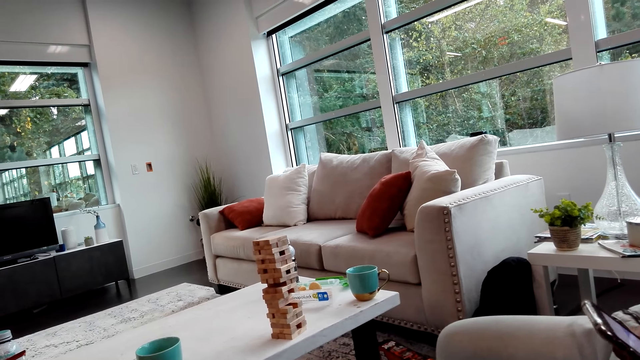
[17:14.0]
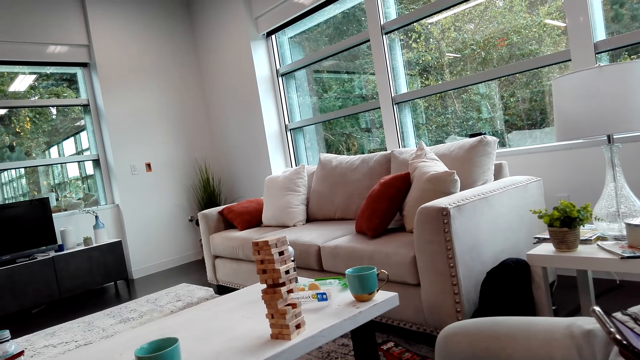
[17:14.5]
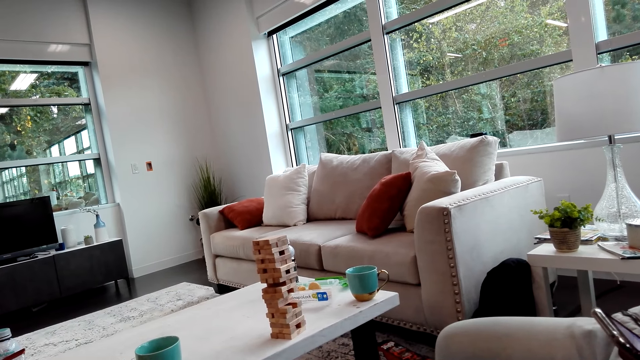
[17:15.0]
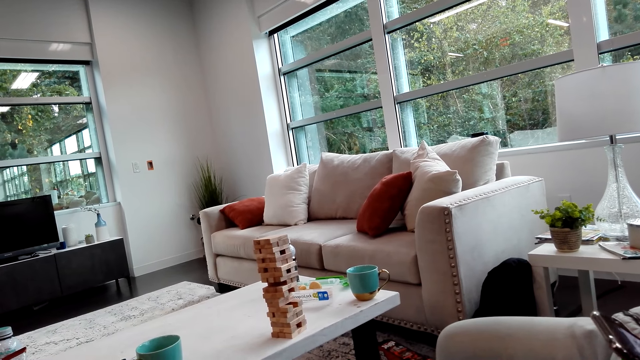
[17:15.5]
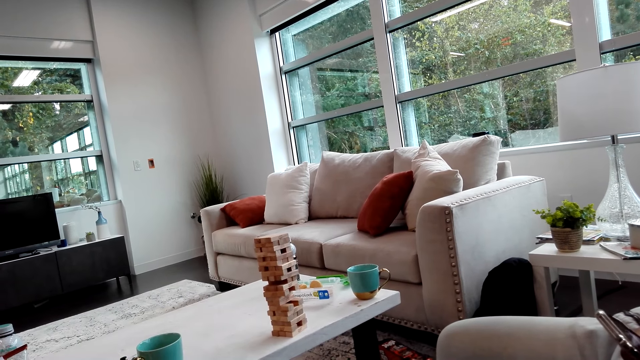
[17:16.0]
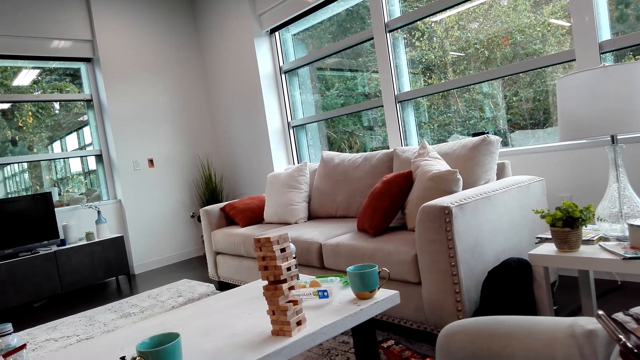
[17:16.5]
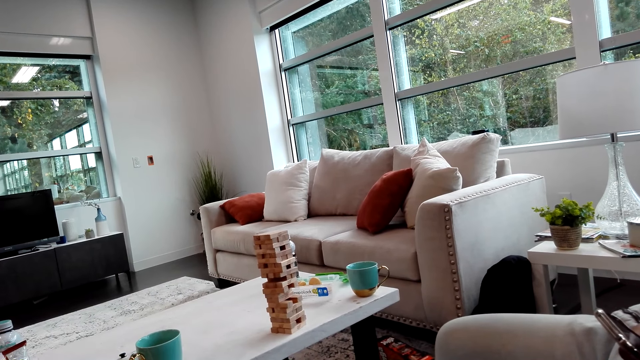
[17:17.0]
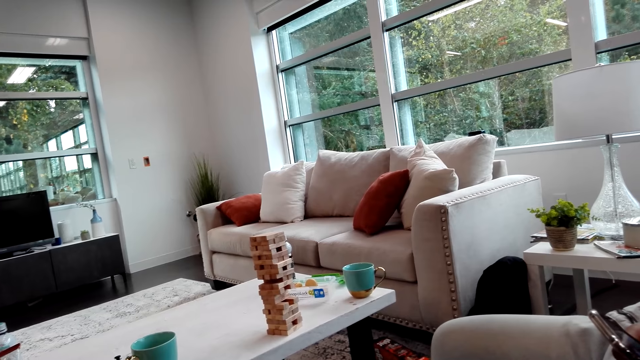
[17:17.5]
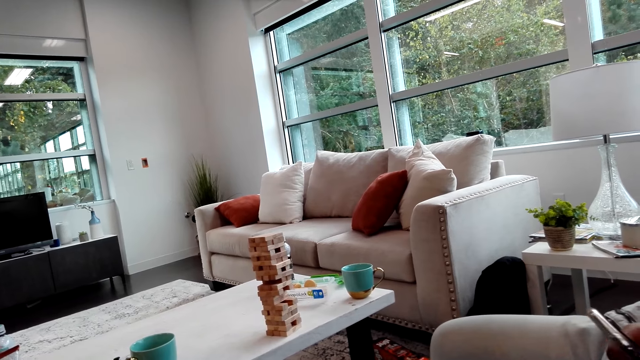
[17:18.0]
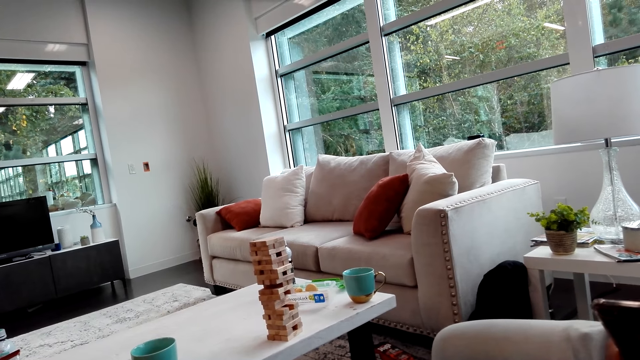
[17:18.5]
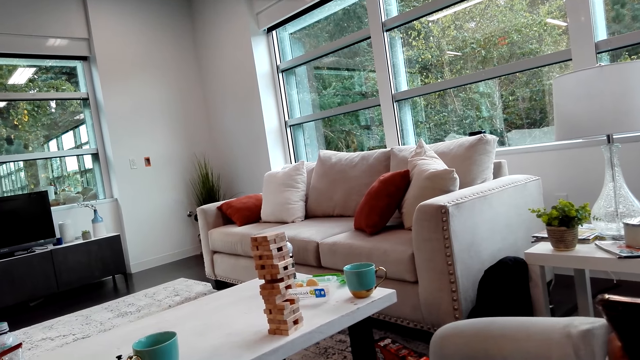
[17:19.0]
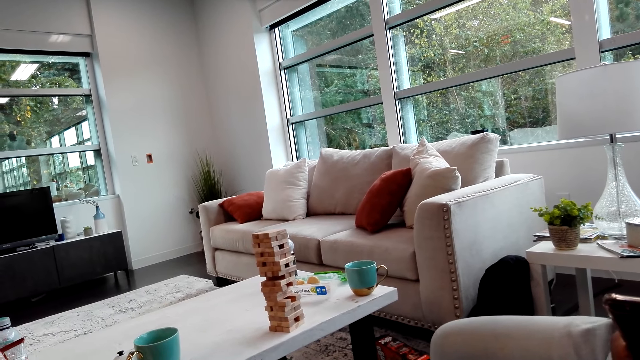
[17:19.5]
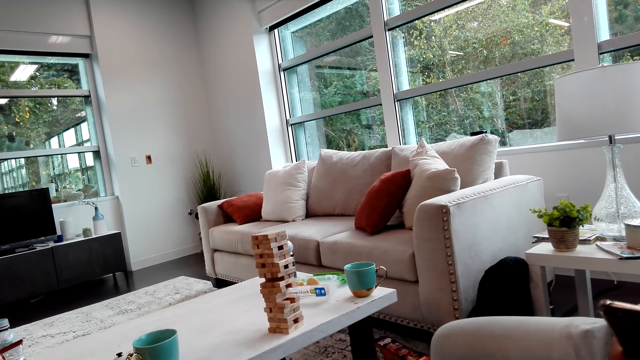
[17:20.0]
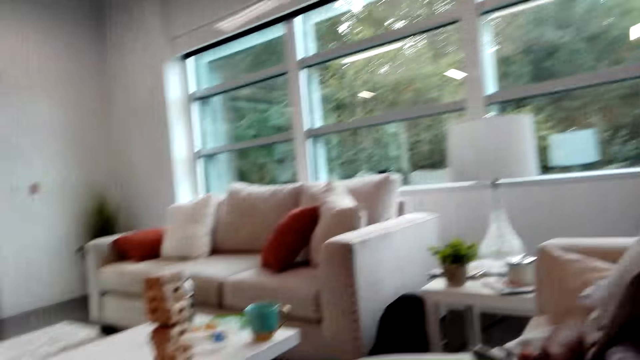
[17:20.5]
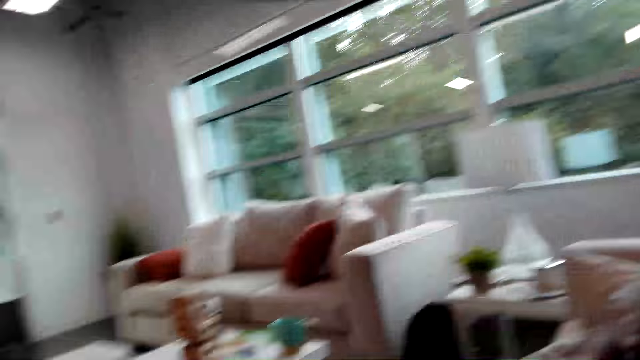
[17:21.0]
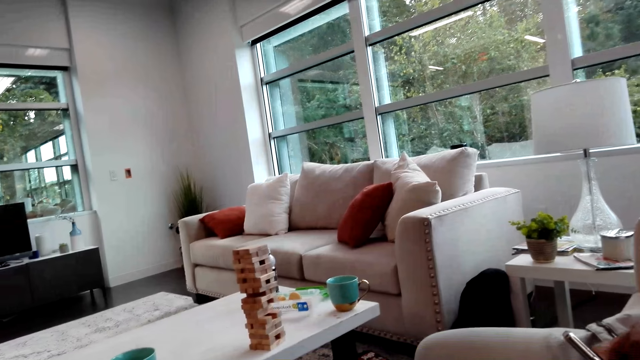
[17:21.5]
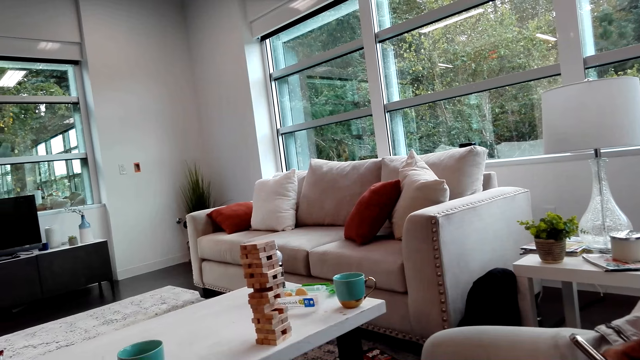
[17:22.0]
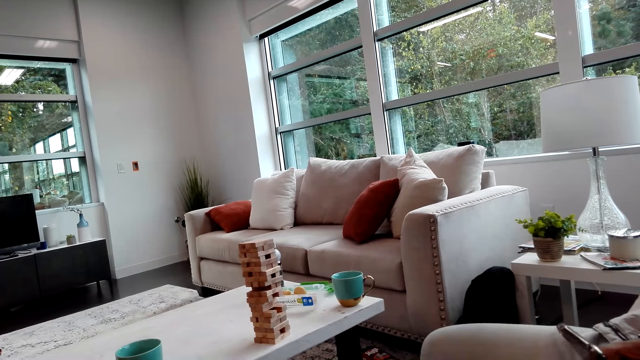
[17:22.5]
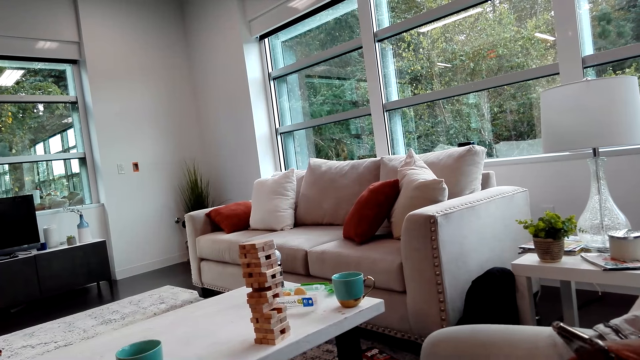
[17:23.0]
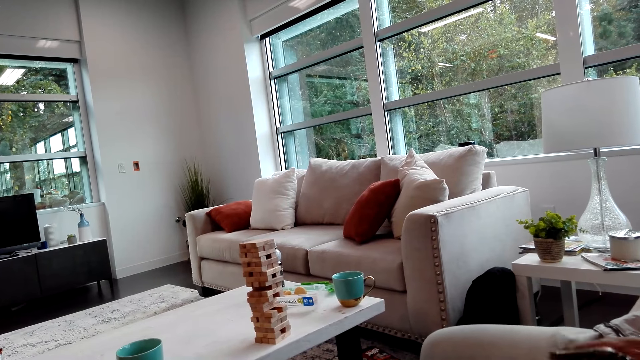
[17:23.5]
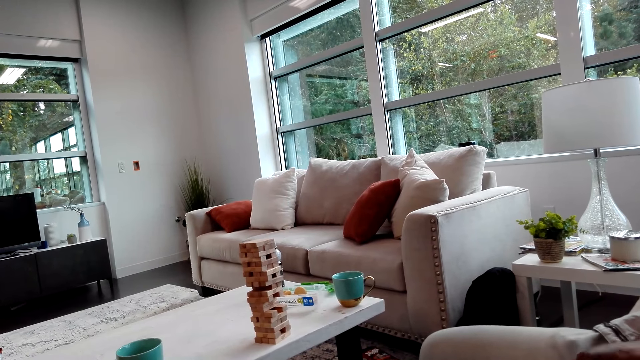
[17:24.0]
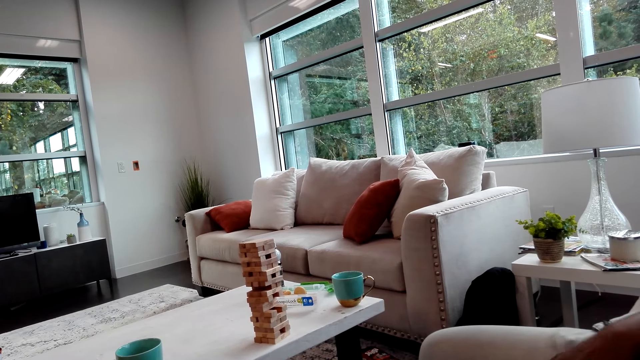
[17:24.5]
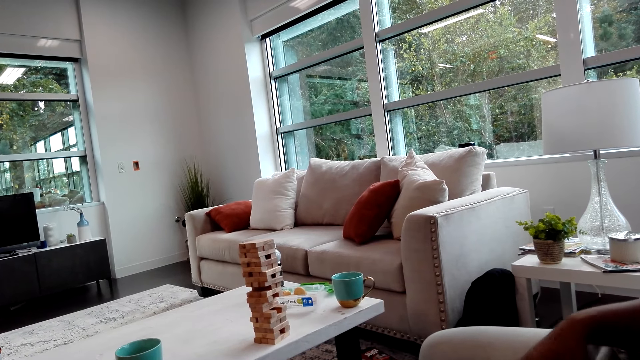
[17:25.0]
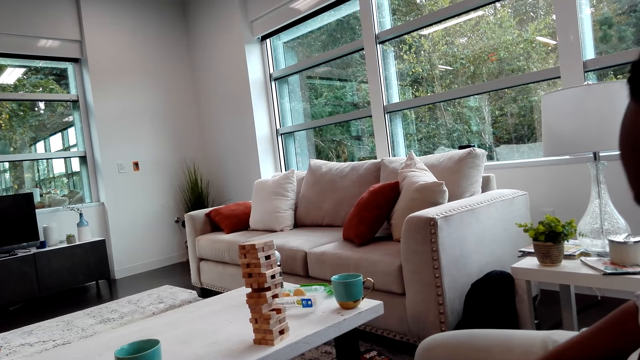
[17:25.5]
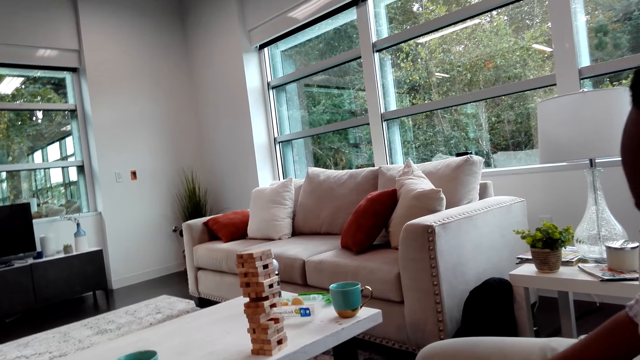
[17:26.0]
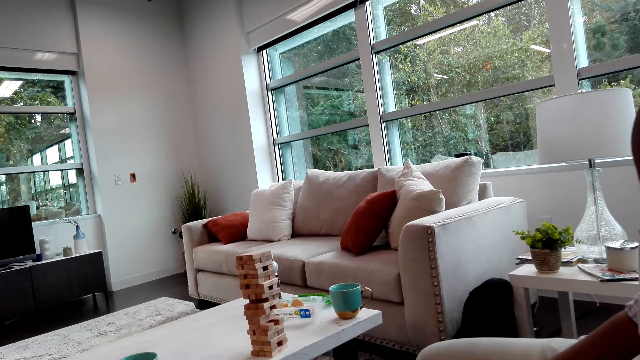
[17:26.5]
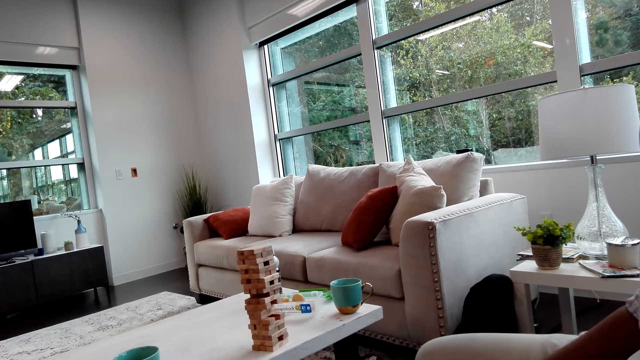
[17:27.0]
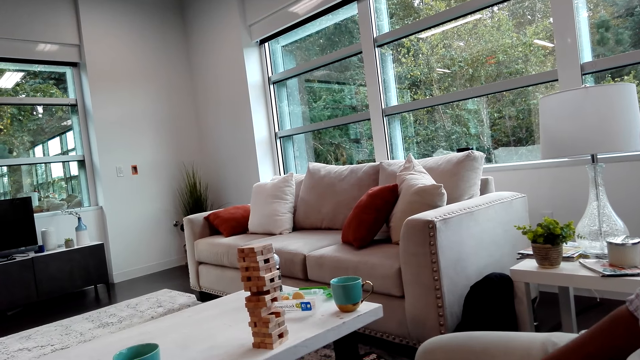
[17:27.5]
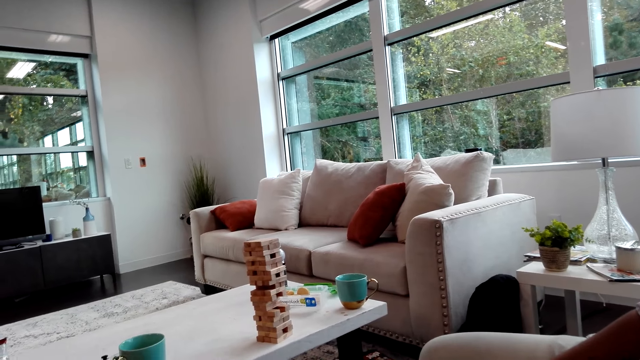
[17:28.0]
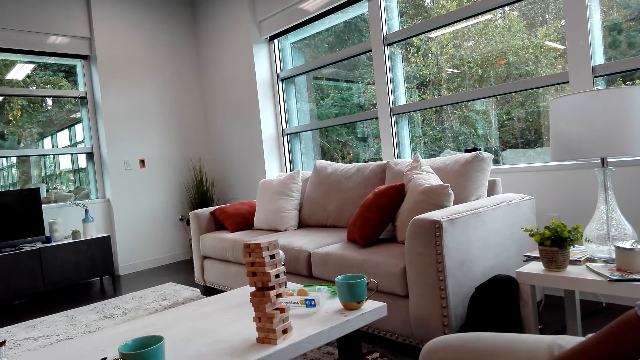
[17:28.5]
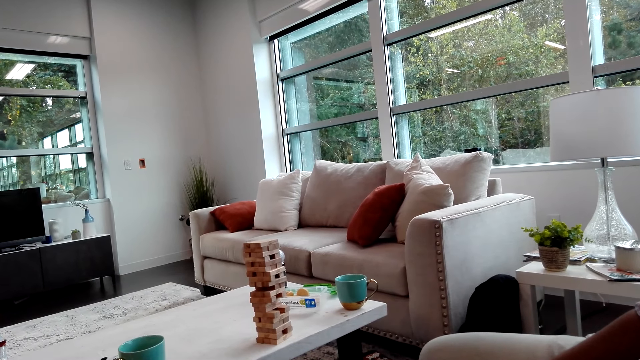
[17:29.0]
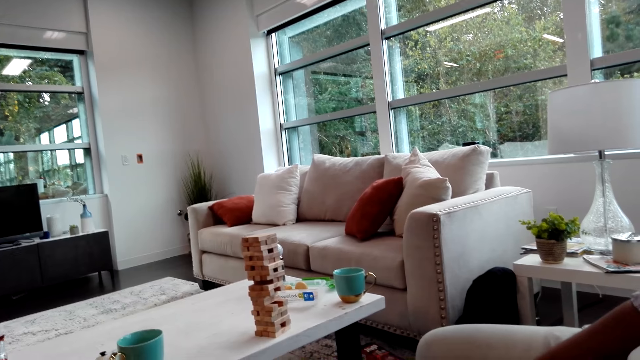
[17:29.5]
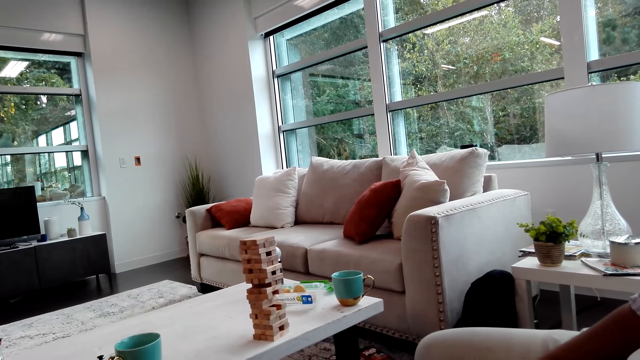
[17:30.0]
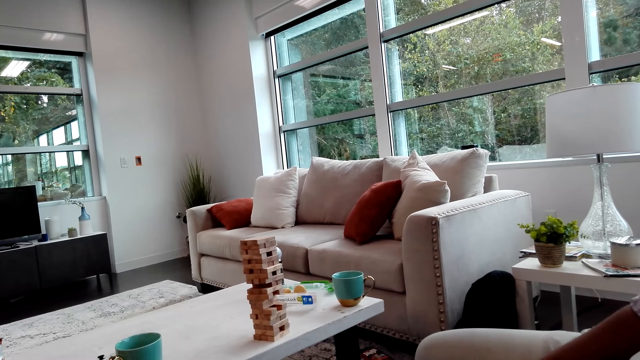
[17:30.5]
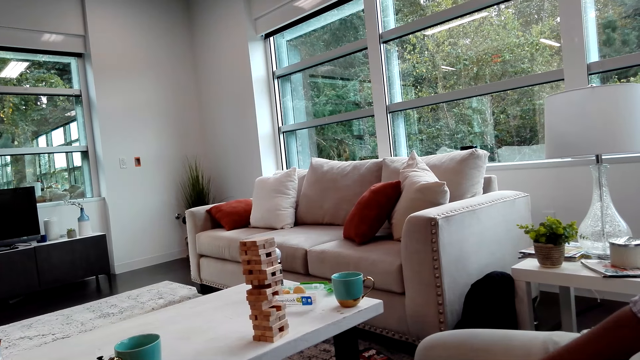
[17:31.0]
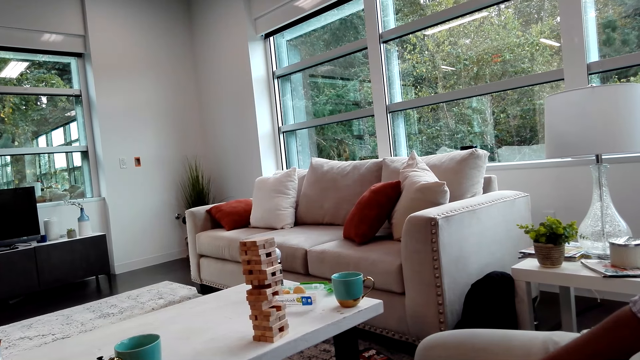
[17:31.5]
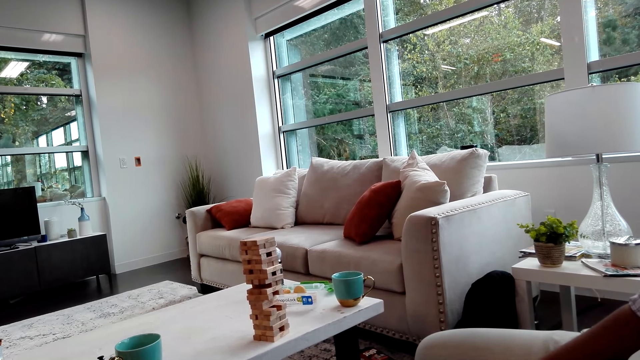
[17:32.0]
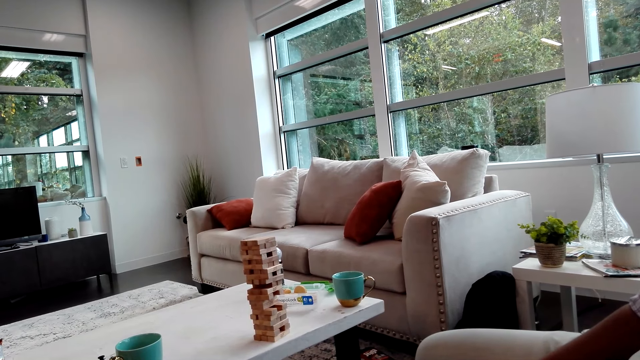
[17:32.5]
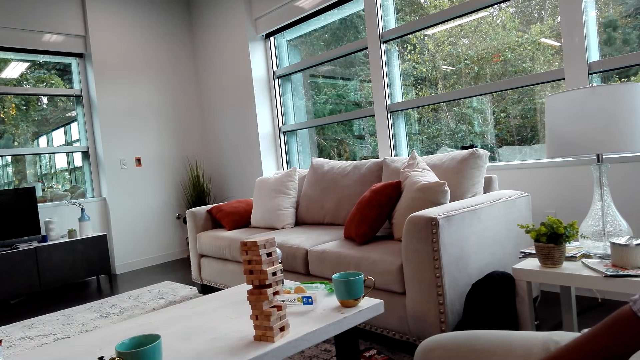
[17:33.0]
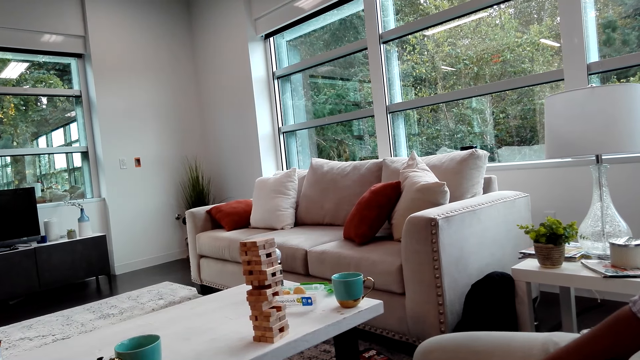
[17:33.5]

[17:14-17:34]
The camera wearer watches a video on the phone. A man uses the phone. The man puts the phone down.
